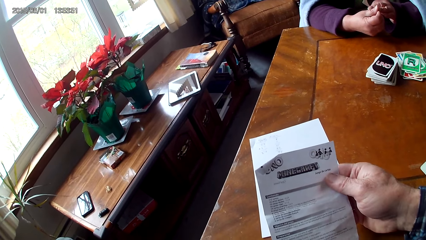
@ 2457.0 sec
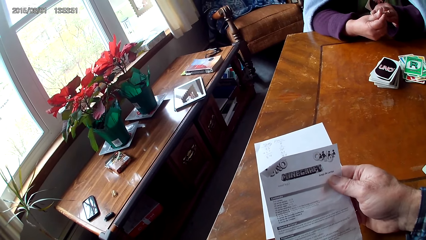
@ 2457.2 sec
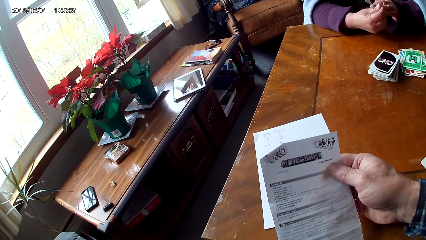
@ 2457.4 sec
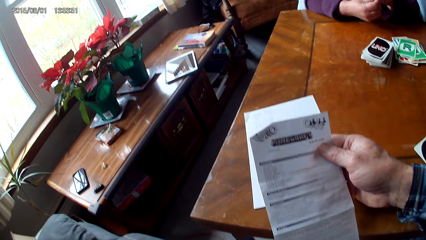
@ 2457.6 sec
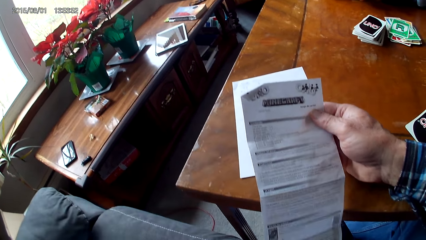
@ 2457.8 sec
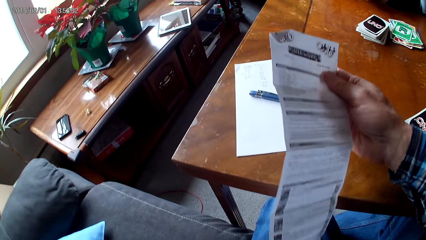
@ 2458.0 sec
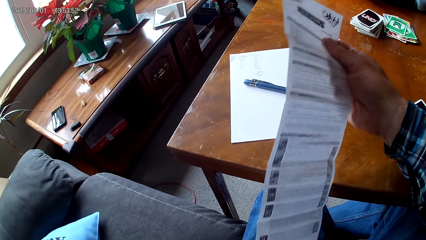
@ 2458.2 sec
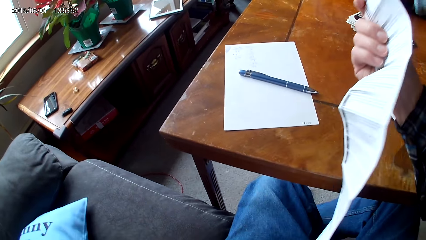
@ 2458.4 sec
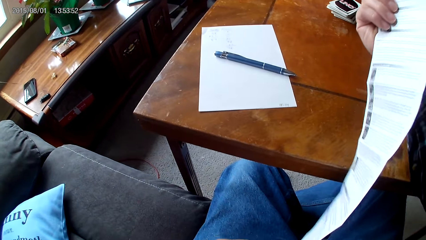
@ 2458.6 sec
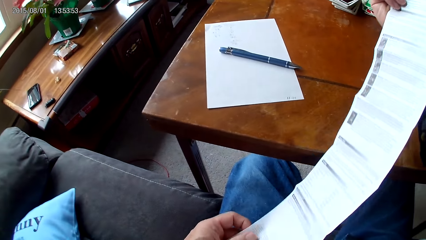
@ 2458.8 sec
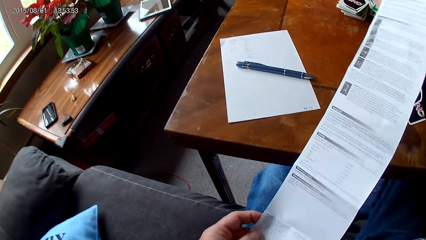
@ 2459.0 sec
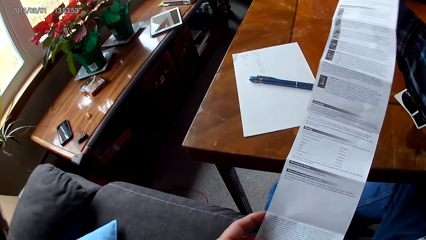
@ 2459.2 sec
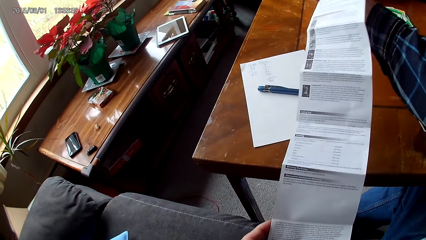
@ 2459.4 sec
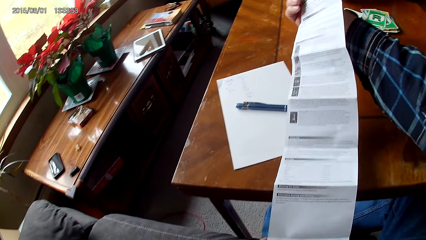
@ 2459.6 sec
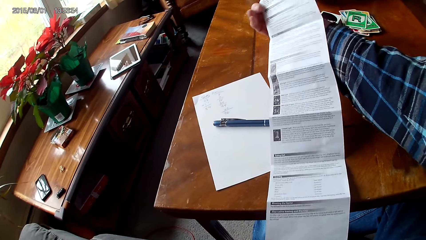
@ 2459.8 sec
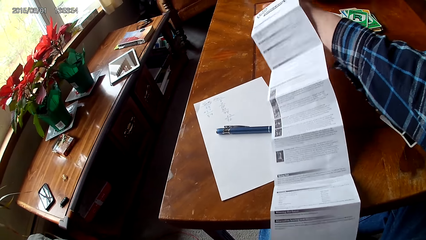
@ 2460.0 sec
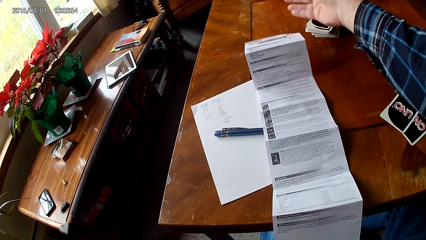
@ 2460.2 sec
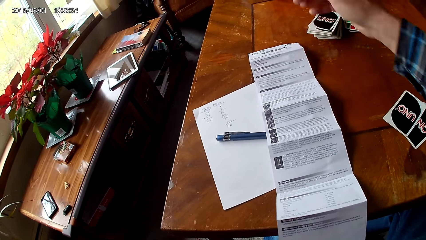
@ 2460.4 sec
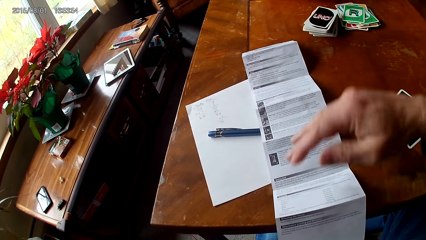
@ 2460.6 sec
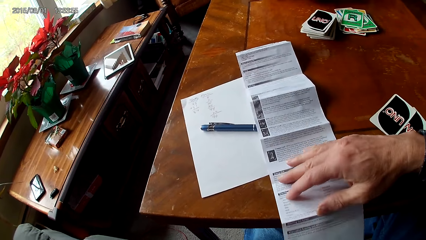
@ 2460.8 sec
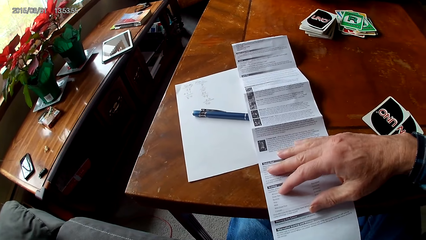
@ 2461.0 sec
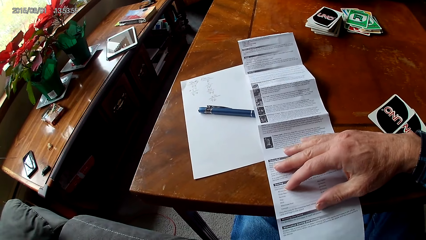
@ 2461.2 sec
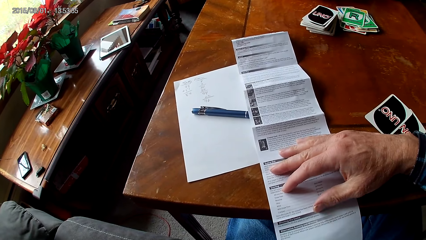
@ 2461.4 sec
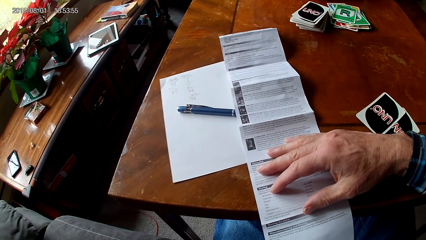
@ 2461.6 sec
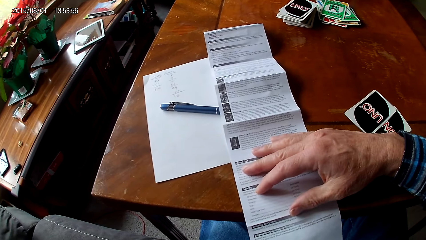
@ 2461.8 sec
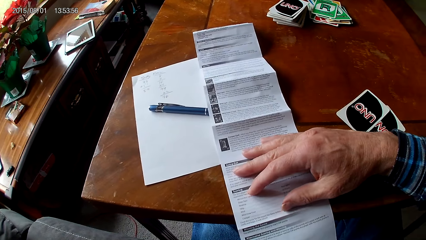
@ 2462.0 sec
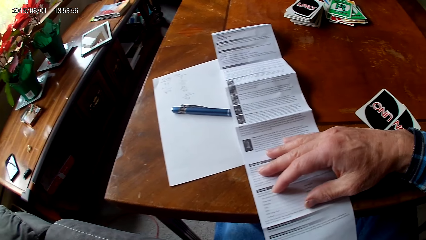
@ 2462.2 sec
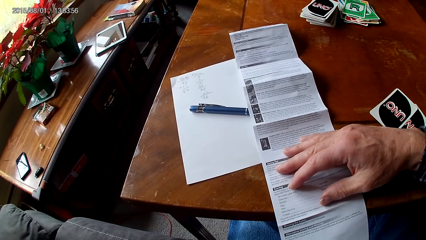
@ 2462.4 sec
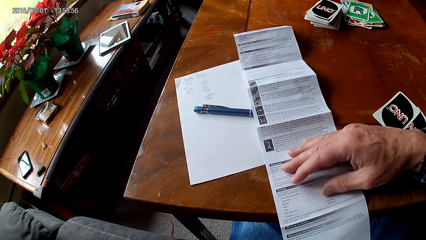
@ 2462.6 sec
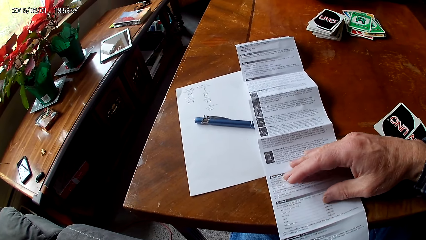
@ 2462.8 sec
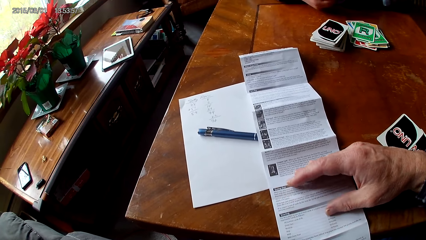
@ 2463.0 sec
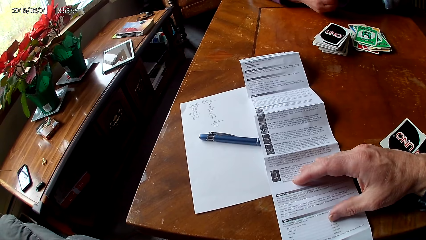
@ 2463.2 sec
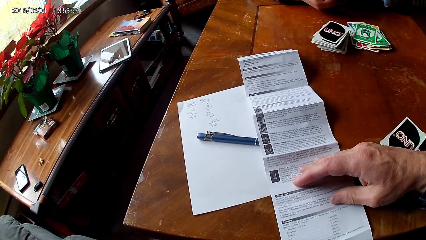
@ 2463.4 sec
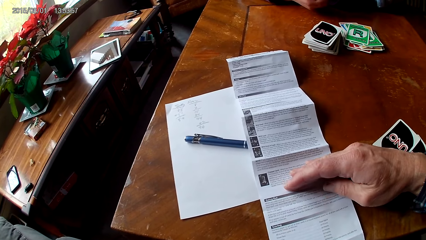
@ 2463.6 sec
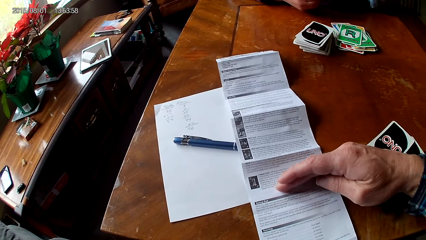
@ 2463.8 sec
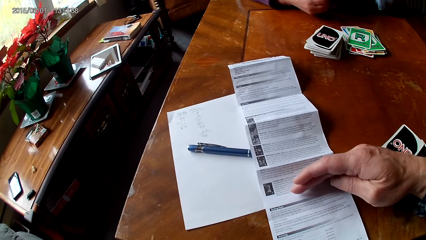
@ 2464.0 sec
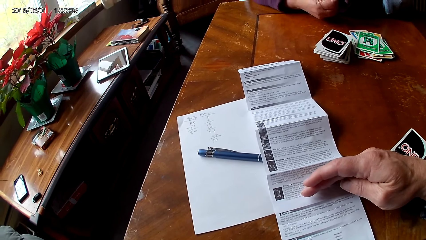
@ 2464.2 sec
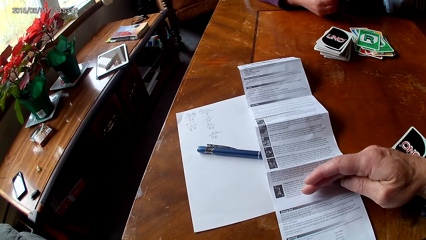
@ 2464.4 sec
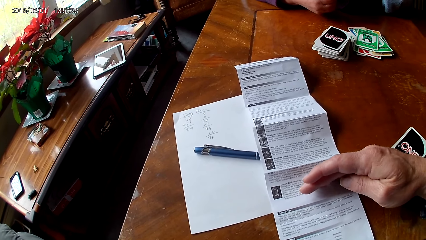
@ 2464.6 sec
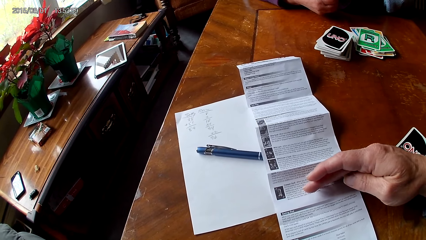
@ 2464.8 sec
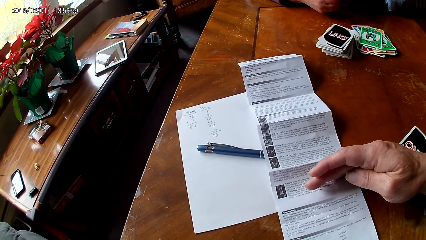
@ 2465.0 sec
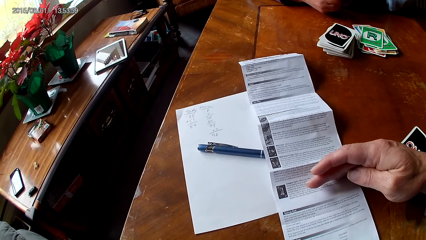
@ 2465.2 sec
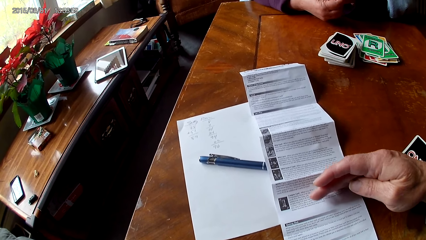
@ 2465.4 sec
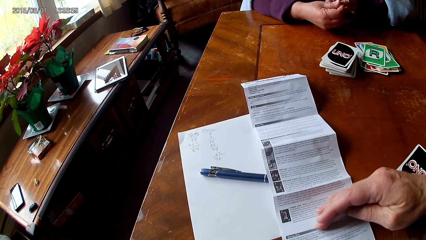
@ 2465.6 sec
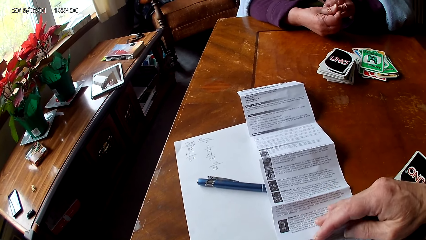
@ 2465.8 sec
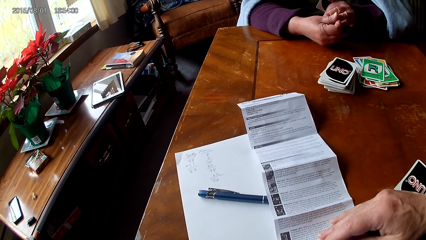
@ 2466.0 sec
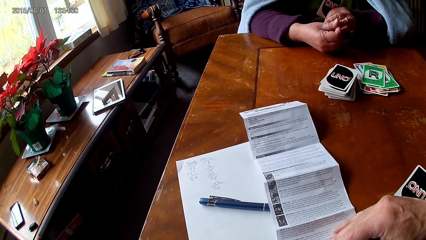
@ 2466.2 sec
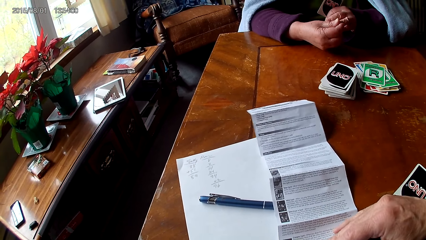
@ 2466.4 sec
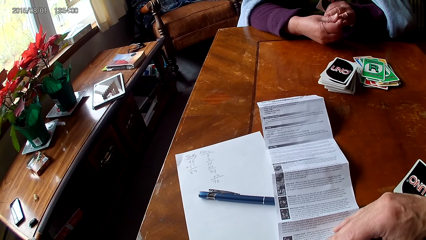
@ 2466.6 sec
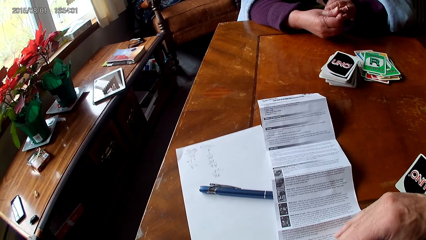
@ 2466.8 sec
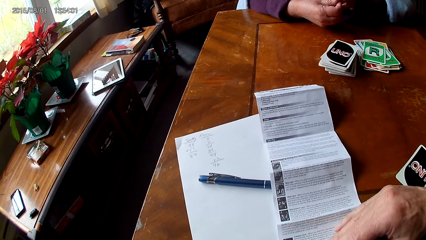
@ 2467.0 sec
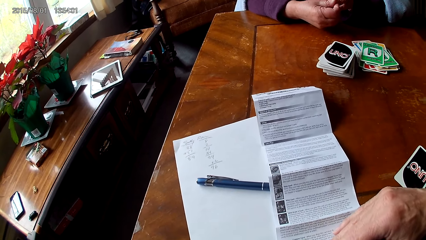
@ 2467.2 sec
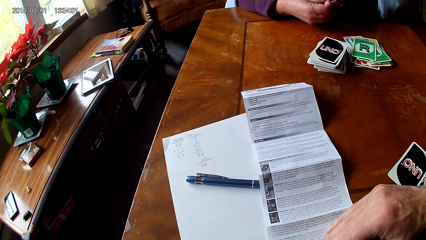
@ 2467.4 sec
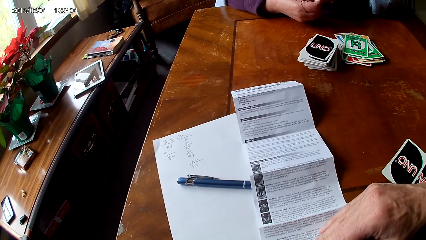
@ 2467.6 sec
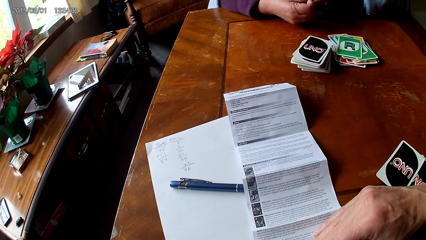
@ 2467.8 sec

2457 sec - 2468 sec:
The camera wearer reads a paper. They put down the paper on a table. They put a hand on the paper. They read the paper.

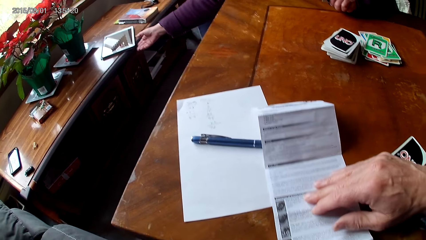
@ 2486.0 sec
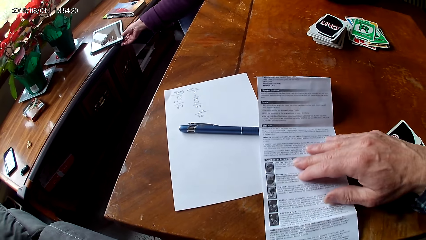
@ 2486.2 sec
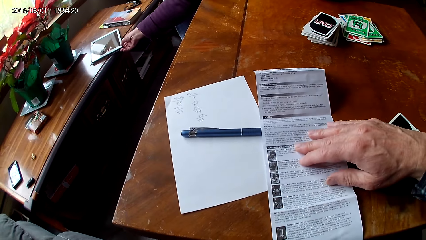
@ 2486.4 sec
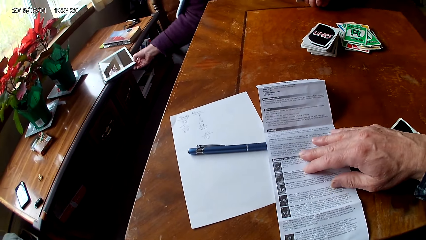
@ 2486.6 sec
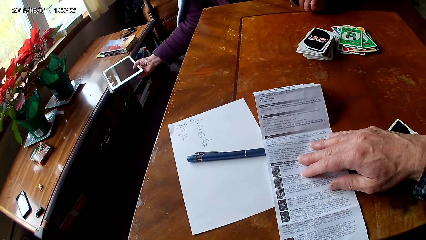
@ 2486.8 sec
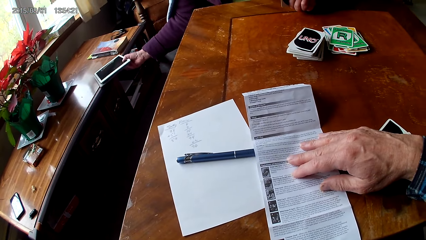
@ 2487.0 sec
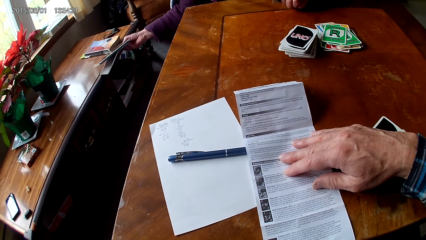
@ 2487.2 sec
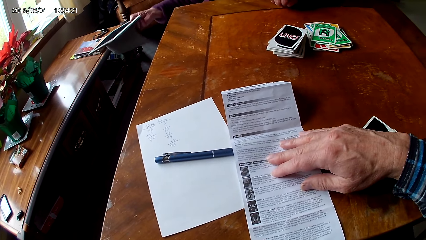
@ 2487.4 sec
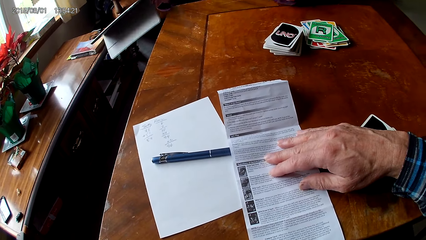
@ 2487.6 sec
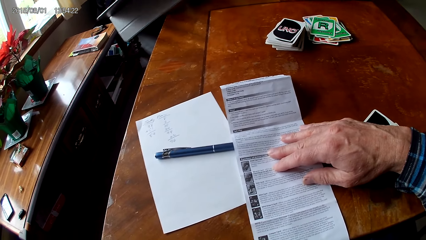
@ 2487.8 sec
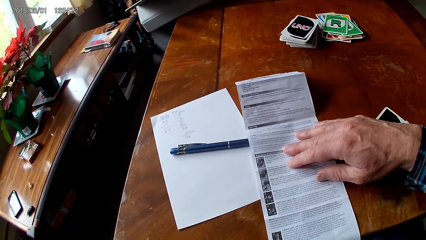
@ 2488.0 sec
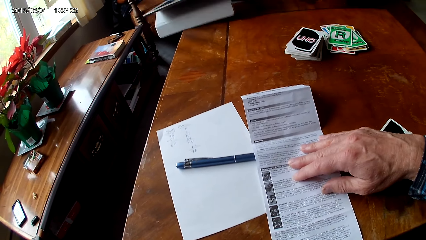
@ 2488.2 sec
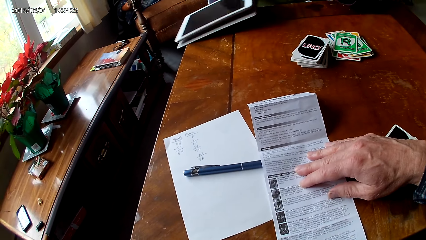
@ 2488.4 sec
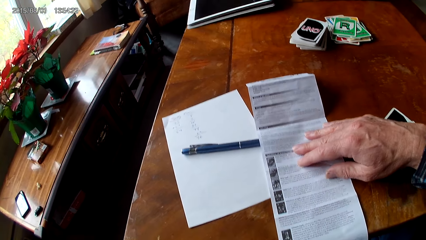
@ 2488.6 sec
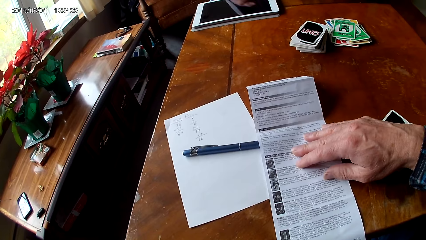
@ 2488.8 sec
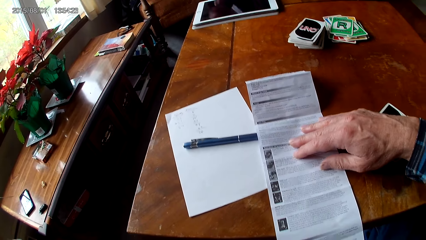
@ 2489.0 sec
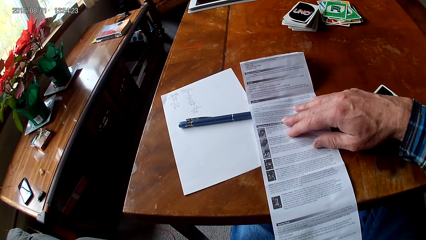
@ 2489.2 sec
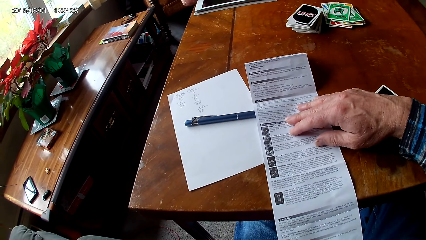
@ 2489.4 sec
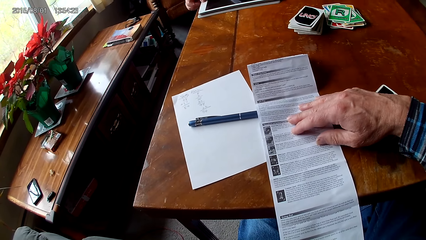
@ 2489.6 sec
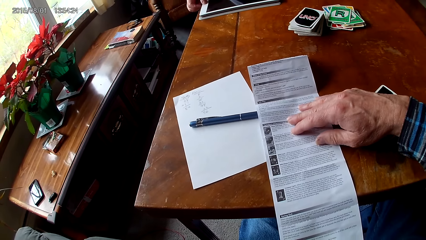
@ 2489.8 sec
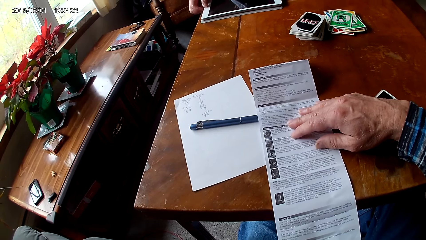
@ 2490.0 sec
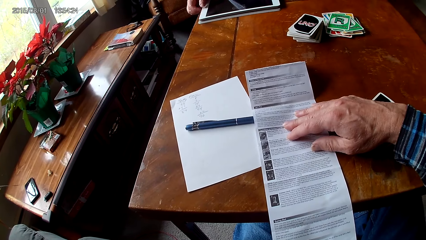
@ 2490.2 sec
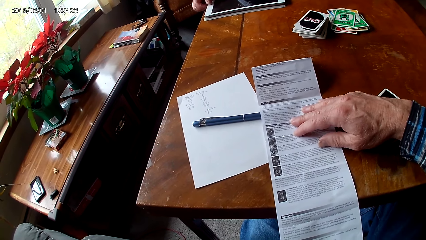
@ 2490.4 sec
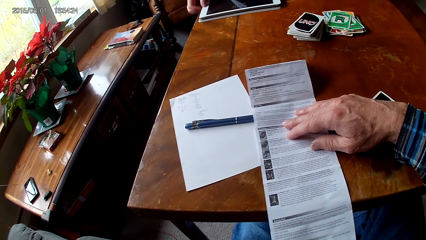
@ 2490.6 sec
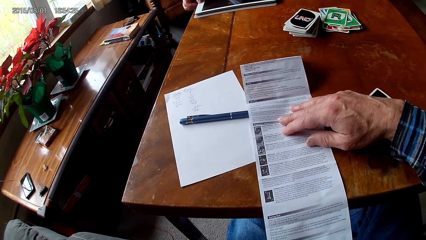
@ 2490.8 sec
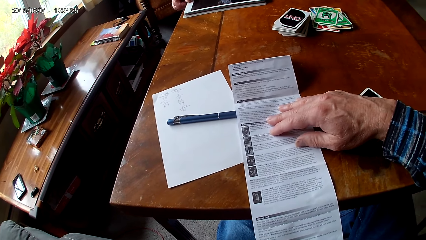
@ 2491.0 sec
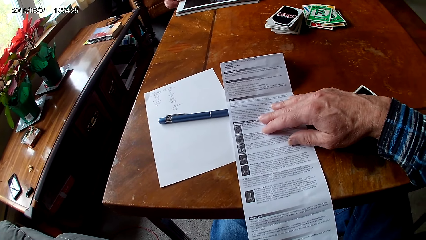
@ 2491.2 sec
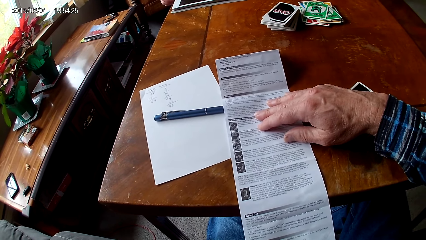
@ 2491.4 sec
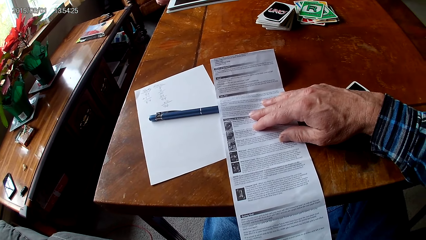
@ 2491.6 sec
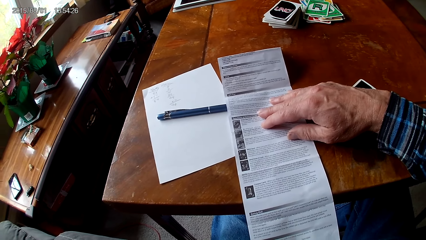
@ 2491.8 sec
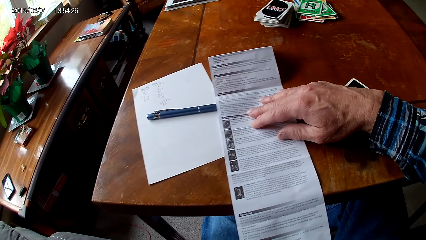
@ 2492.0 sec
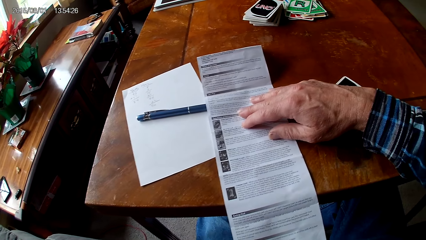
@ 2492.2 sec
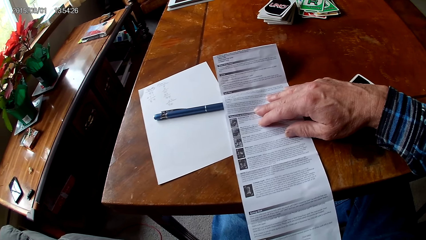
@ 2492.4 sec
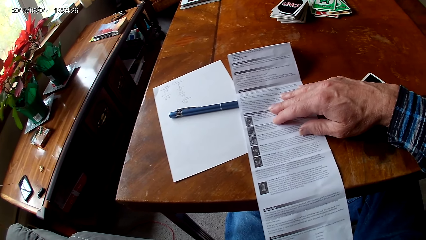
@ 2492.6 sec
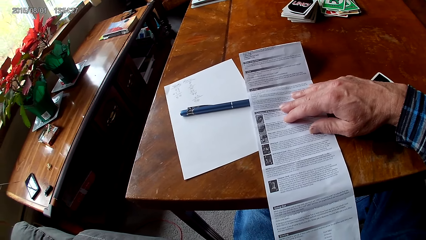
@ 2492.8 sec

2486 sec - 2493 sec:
A woman picks up a tablet. The woman puts down the tablet on a table.
